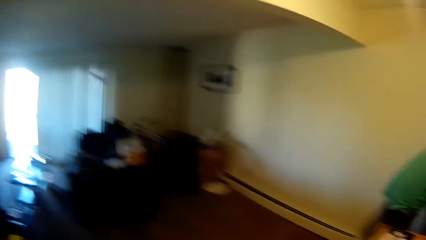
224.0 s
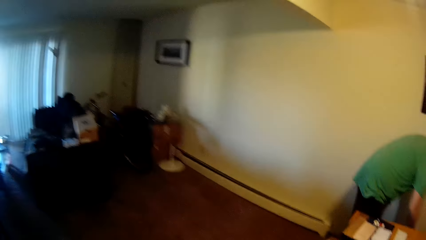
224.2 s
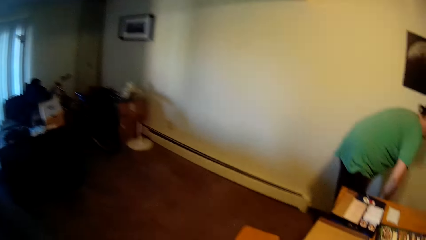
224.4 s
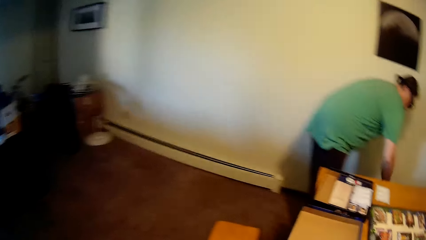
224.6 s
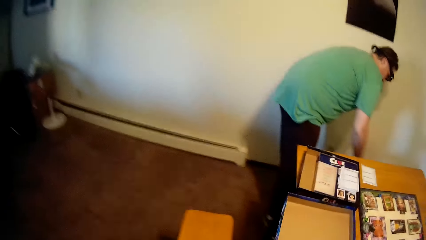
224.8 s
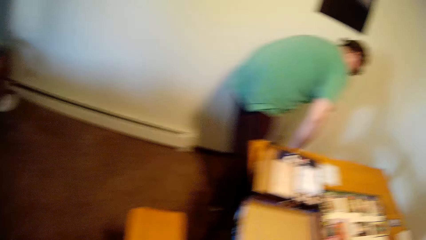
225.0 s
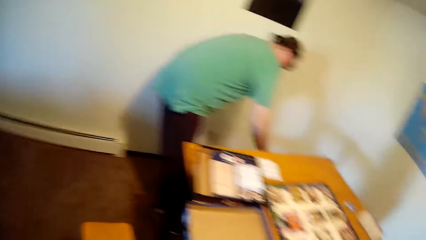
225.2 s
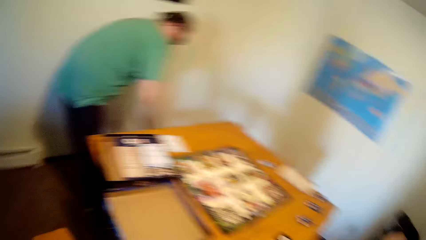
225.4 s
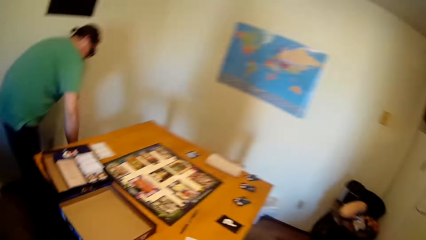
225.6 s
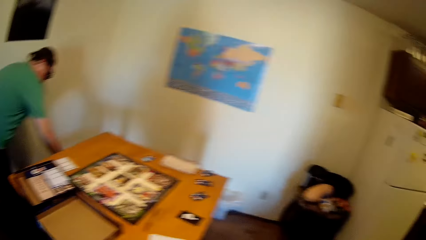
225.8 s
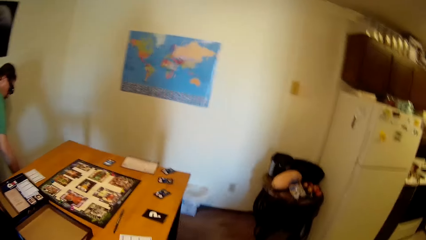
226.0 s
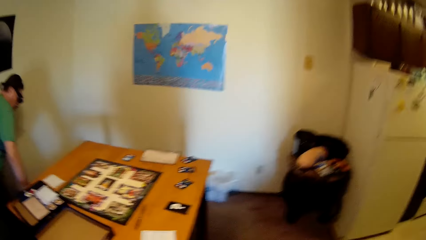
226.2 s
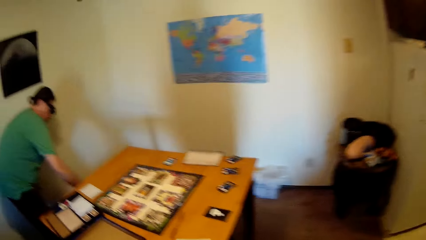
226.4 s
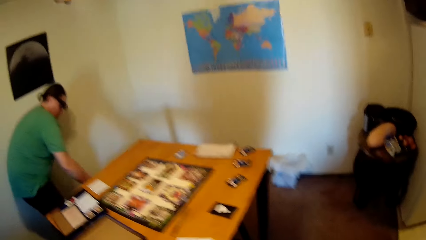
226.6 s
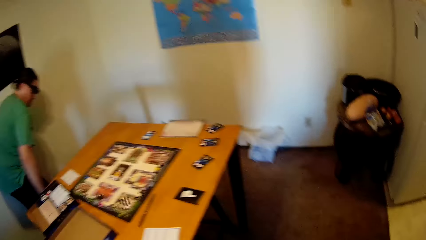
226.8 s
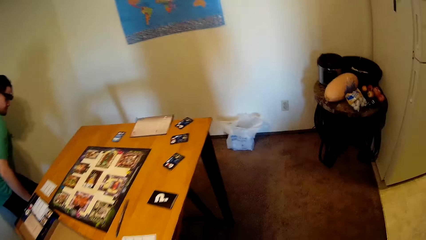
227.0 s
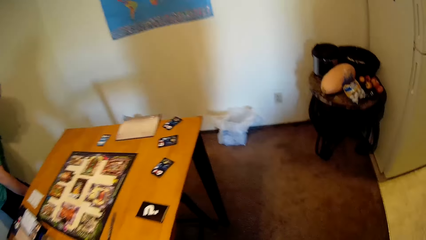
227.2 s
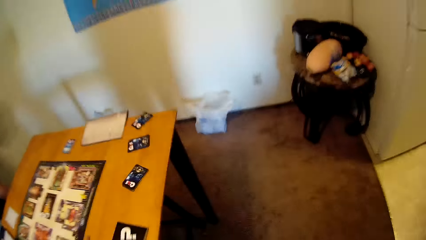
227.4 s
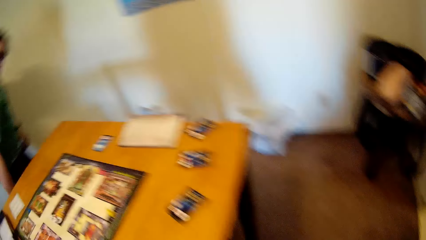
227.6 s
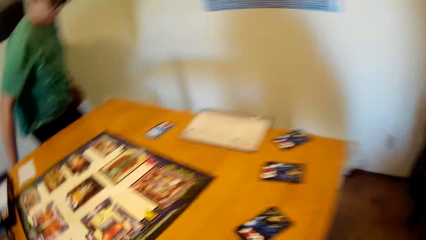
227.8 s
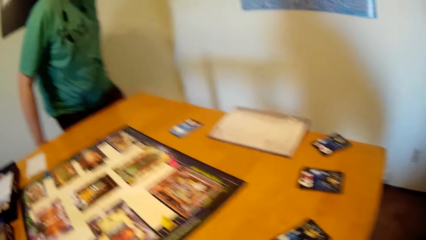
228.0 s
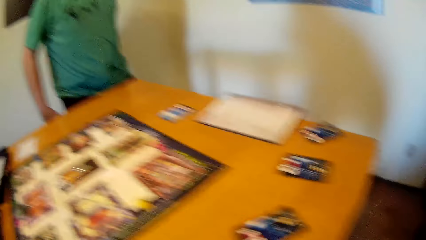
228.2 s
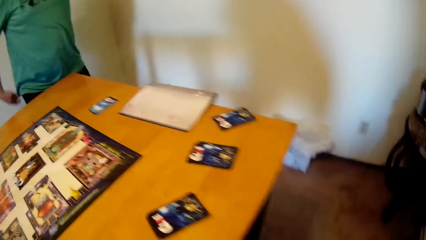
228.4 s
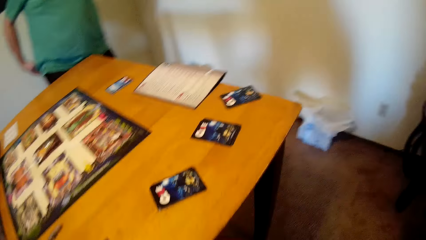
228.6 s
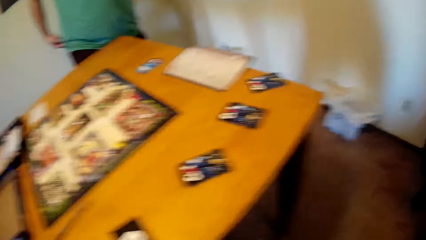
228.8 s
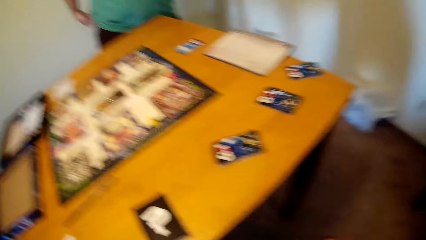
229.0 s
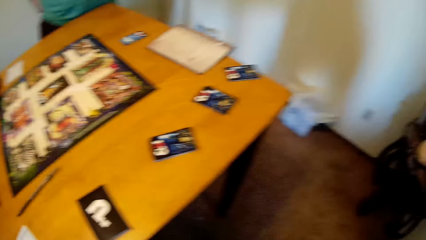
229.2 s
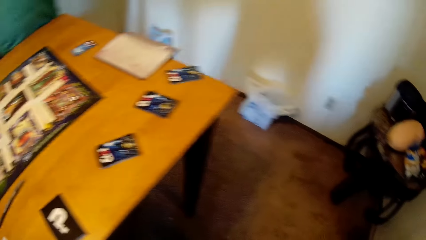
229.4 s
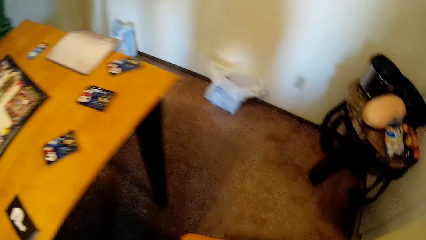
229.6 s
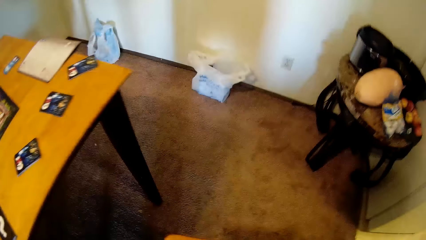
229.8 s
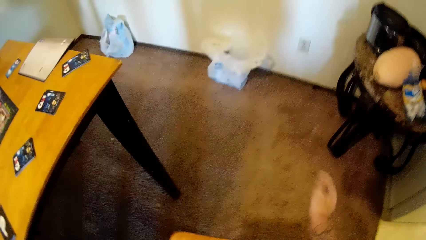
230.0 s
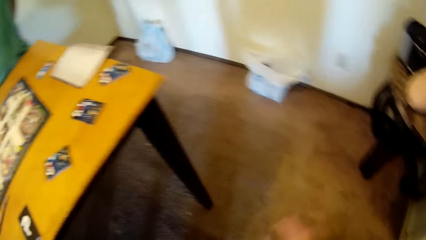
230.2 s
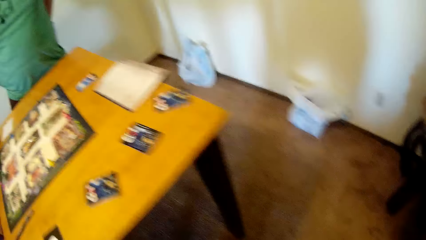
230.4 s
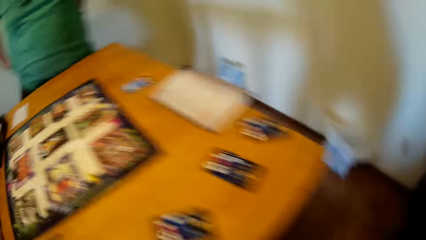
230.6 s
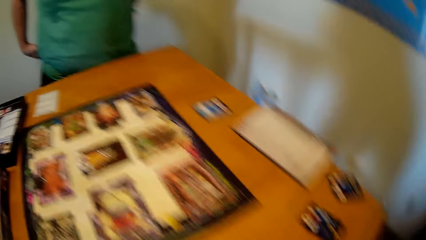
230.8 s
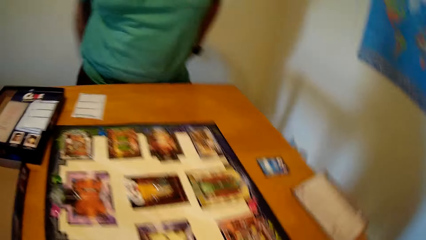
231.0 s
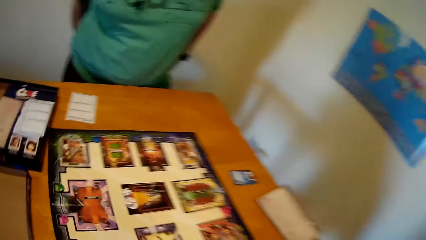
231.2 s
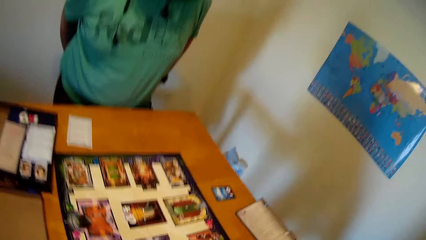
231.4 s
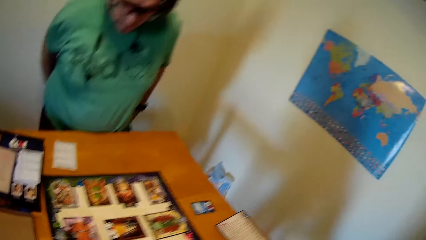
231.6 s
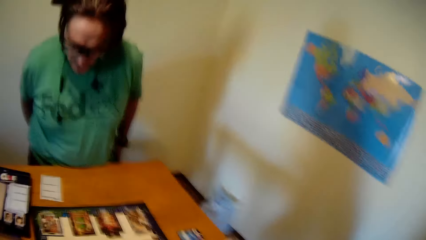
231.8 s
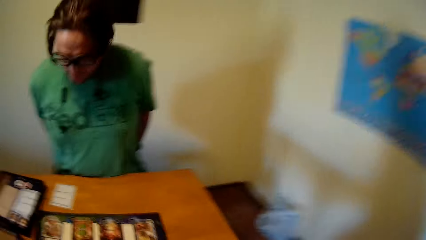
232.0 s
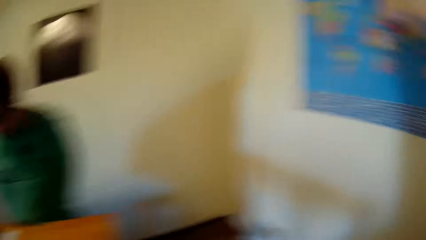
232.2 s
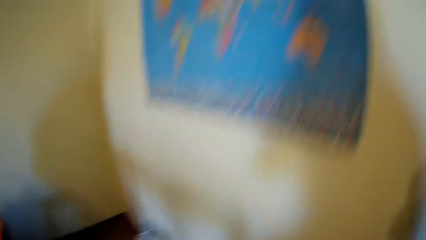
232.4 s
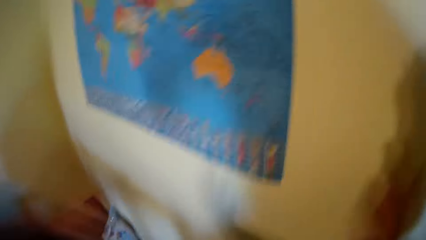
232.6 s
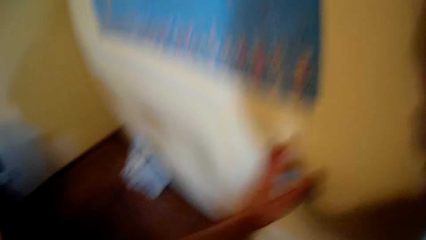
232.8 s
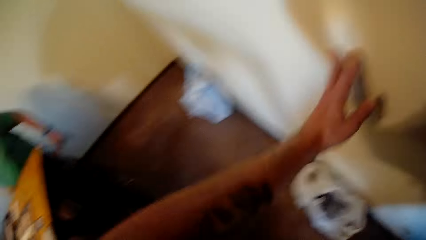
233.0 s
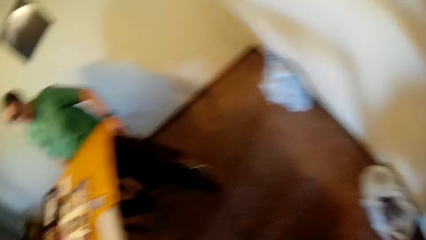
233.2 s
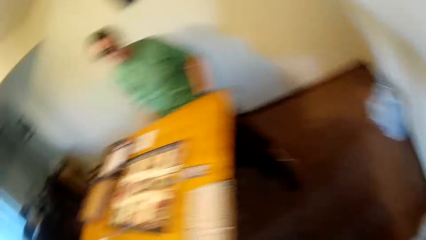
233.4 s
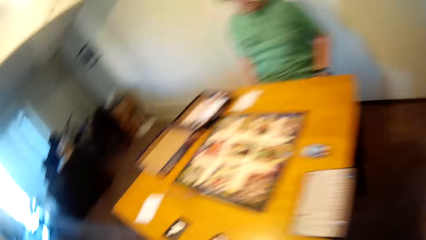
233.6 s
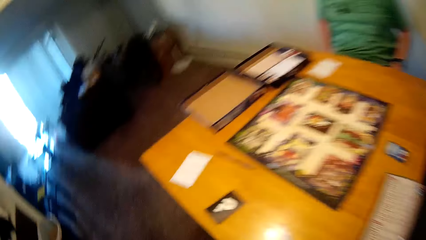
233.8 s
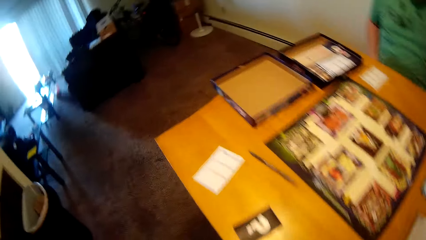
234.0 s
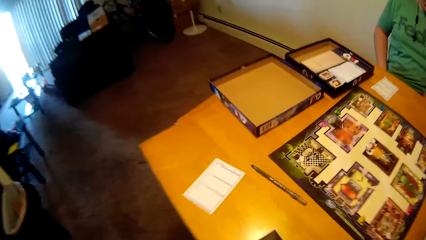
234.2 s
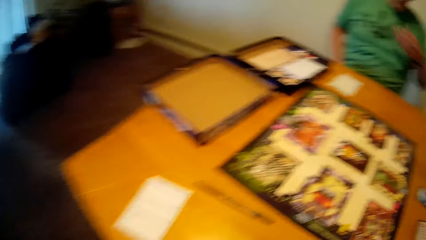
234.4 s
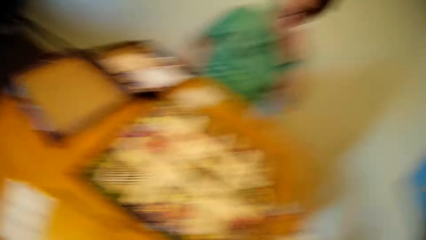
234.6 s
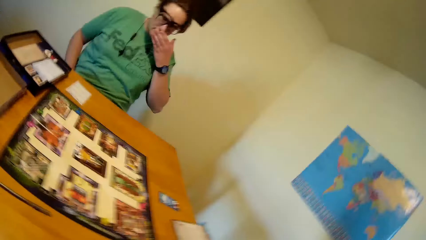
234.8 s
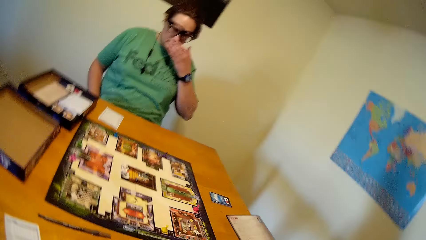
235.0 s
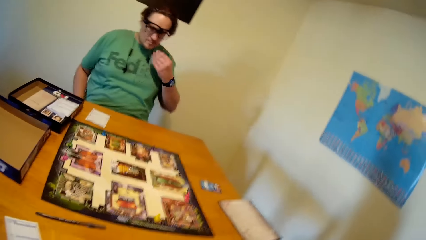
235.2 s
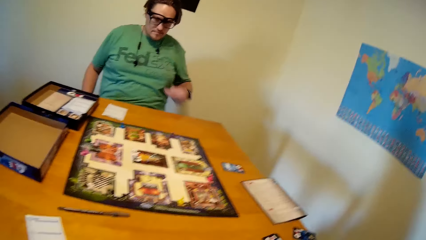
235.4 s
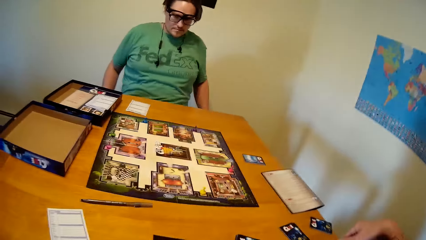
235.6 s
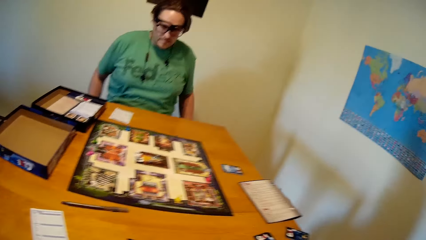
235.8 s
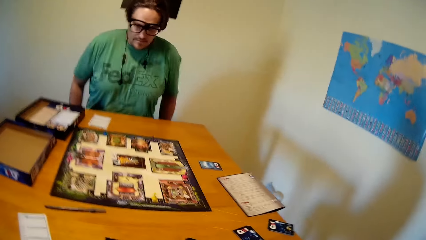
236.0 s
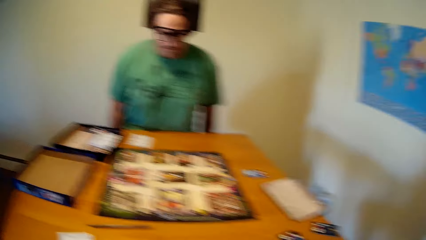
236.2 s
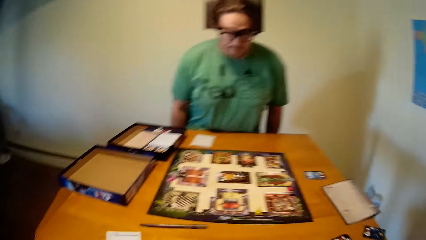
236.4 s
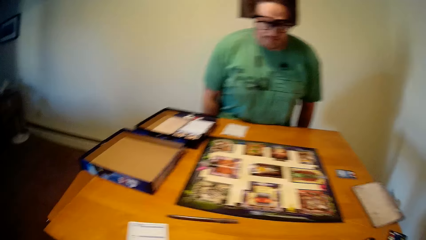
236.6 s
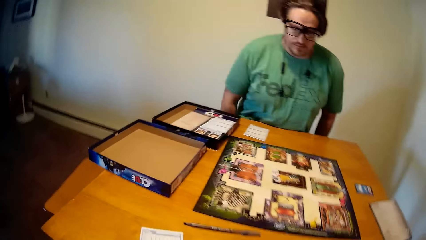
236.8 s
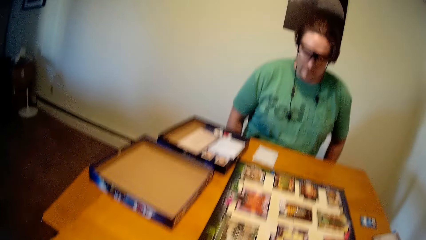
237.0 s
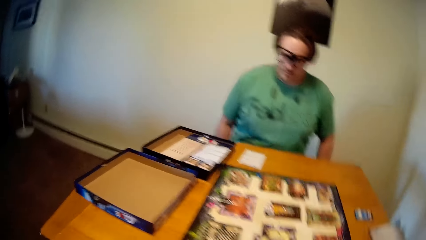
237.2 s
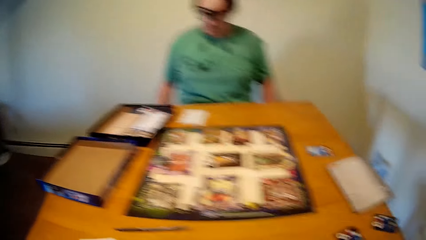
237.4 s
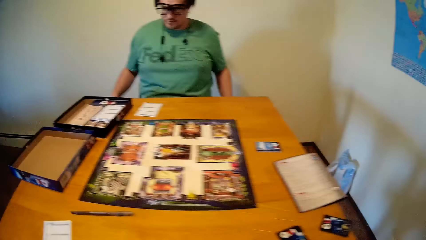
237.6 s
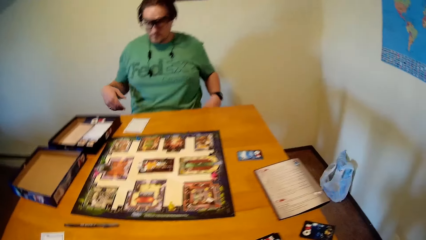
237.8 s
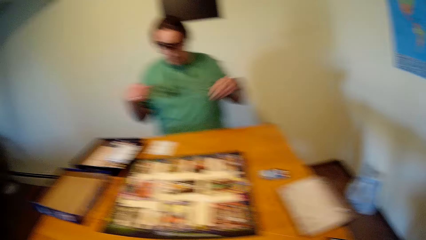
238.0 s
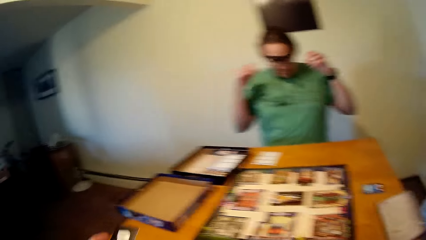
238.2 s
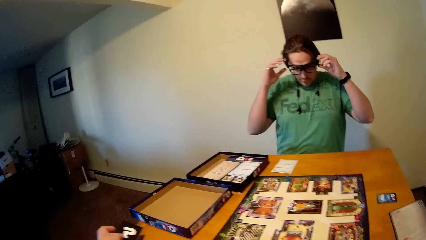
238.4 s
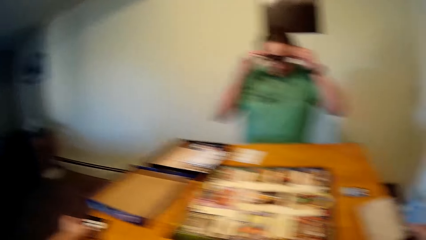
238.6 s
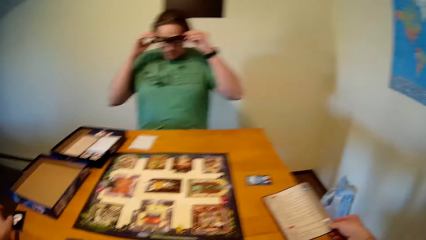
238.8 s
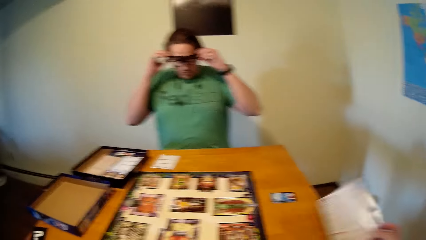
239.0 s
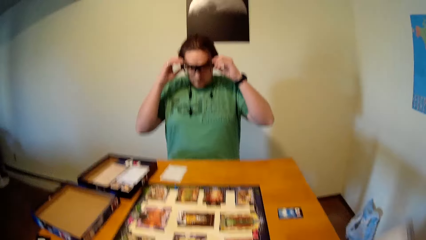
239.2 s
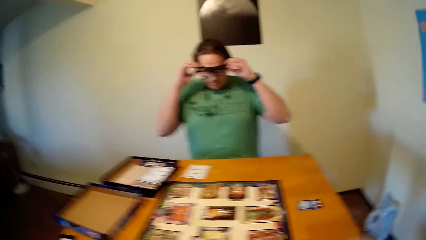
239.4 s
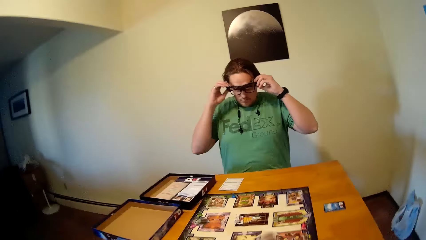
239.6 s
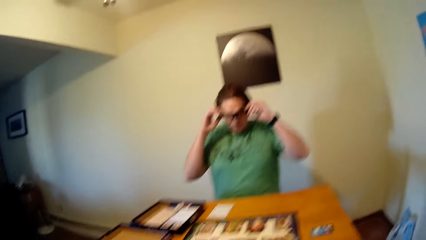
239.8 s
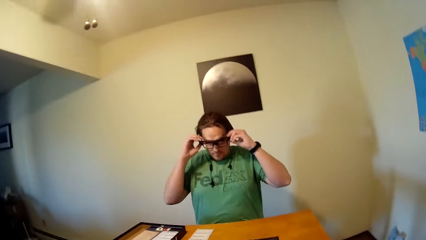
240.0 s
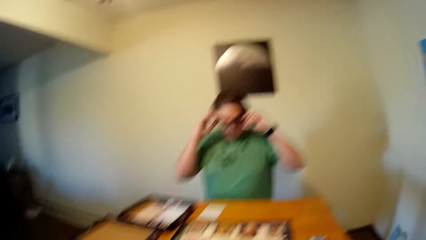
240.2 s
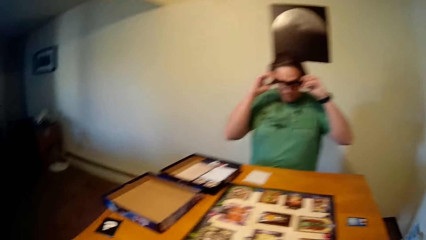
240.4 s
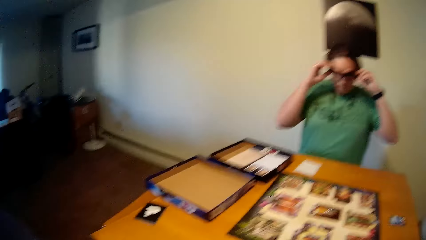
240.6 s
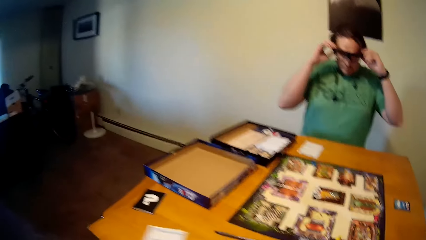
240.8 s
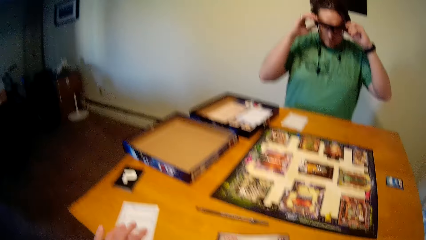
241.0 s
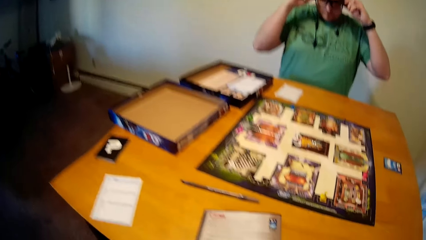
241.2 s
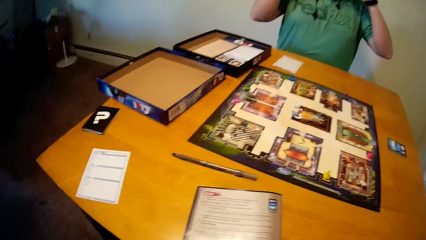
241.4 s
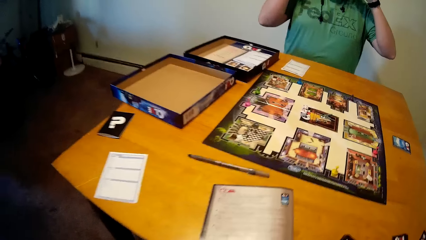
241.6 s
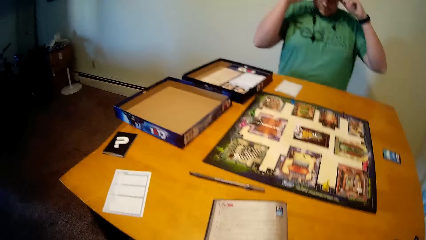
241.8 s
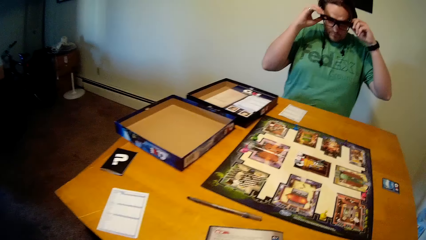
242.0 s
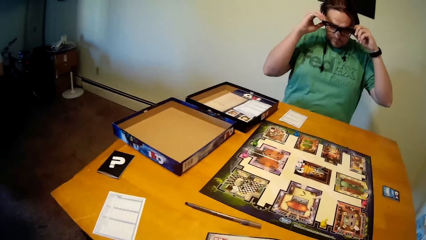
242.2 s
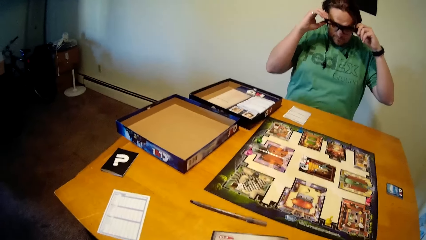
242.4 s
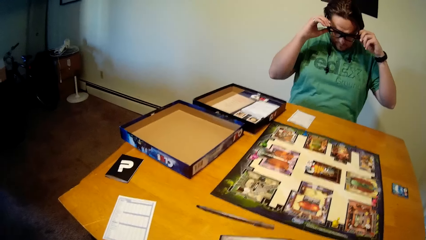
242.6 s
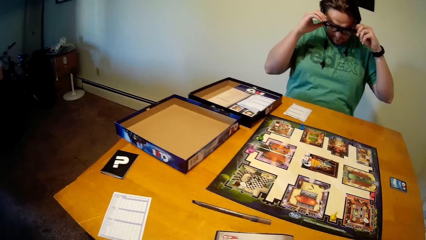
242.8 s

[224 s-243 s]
The man sits on the stool. The camera wearer leans his left hand on a wall. He picks up a paper from the table. The man touches the eyeglasses. The camera wearer moves the game instructions menu on the table with his right hand. The man adjusts his eyewear with both hands.
